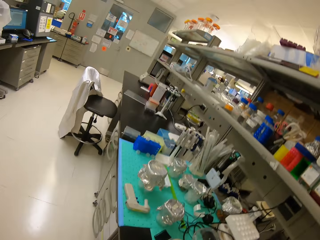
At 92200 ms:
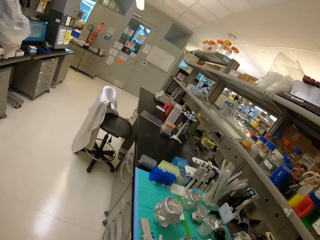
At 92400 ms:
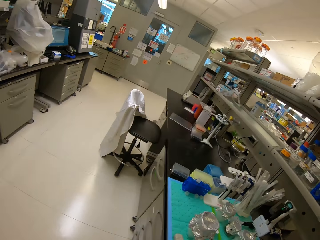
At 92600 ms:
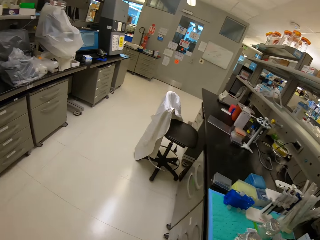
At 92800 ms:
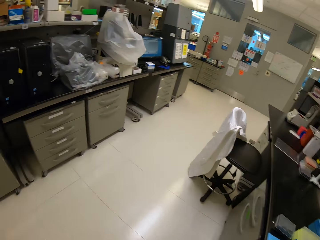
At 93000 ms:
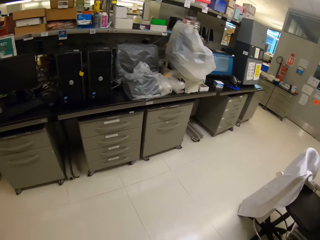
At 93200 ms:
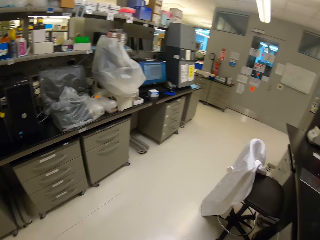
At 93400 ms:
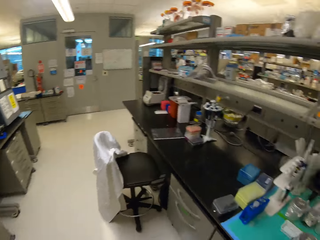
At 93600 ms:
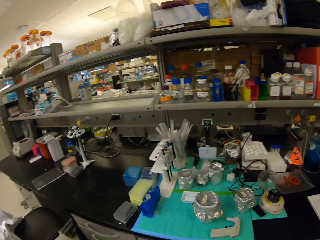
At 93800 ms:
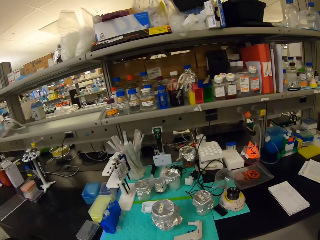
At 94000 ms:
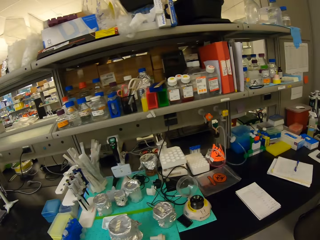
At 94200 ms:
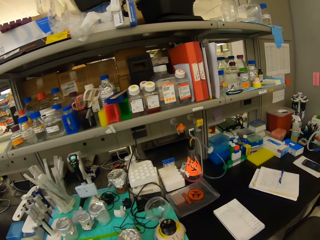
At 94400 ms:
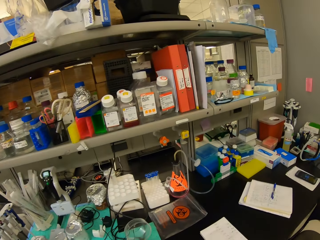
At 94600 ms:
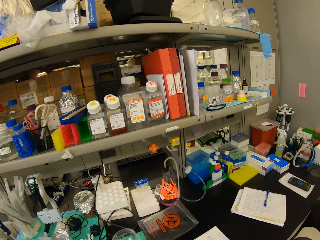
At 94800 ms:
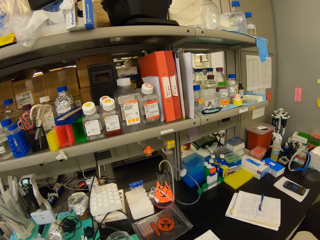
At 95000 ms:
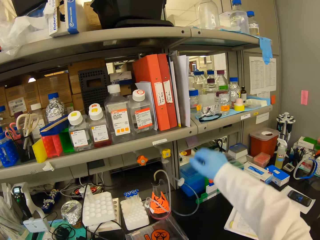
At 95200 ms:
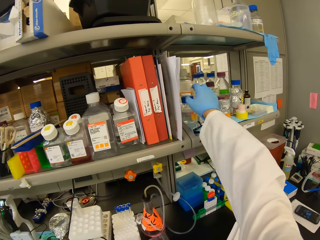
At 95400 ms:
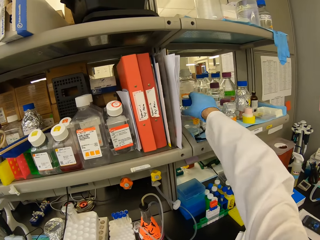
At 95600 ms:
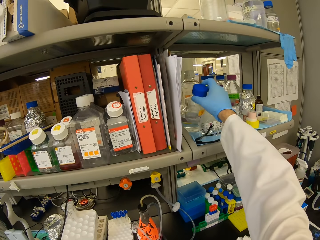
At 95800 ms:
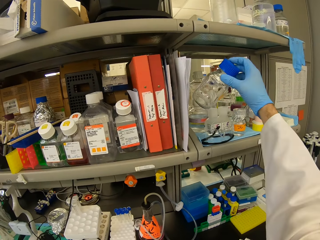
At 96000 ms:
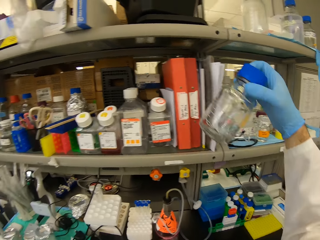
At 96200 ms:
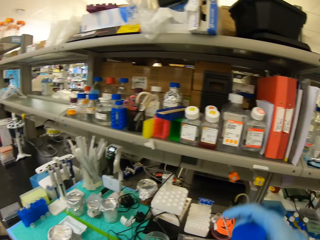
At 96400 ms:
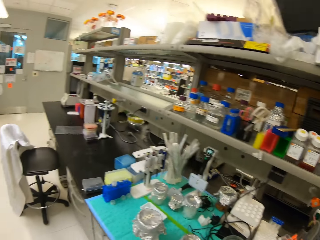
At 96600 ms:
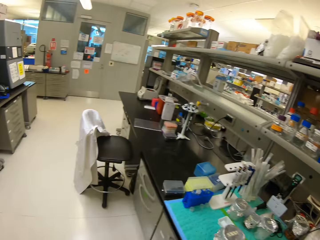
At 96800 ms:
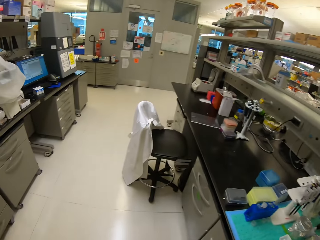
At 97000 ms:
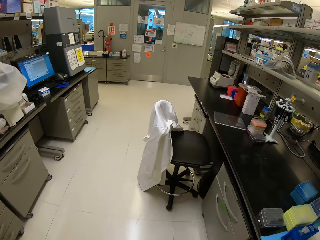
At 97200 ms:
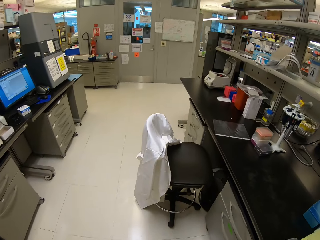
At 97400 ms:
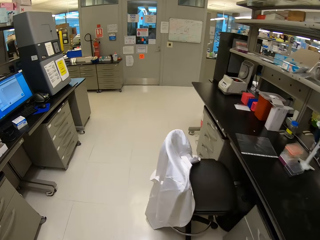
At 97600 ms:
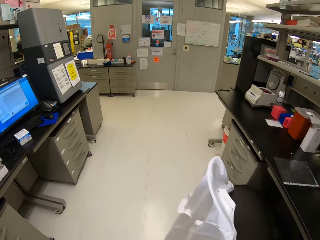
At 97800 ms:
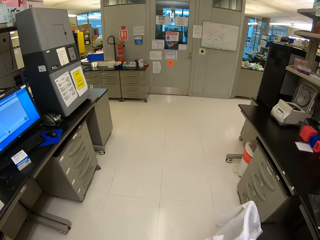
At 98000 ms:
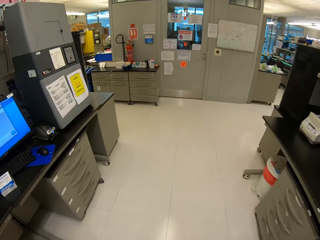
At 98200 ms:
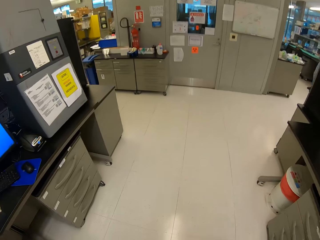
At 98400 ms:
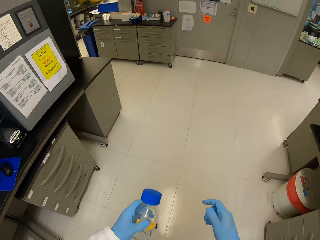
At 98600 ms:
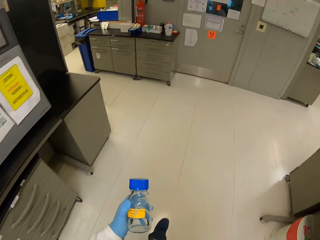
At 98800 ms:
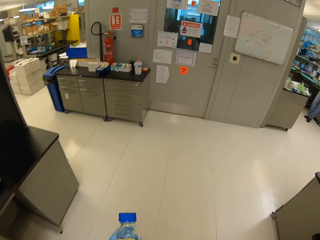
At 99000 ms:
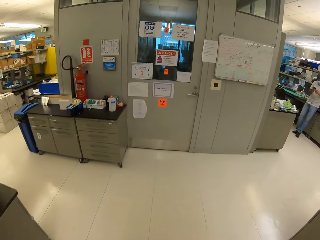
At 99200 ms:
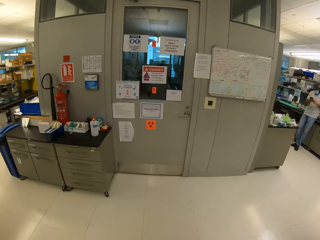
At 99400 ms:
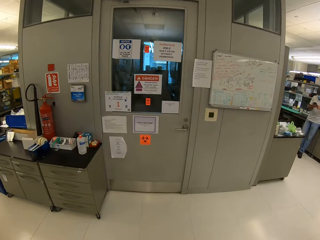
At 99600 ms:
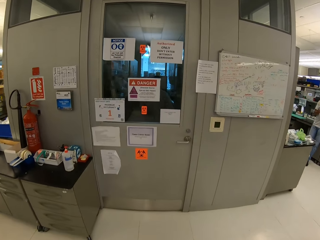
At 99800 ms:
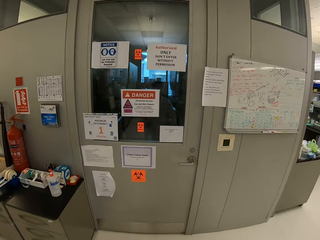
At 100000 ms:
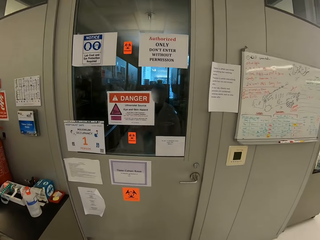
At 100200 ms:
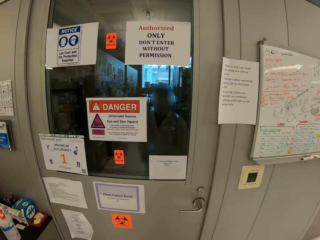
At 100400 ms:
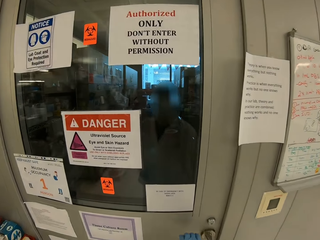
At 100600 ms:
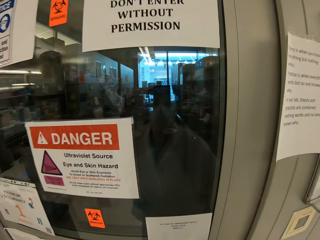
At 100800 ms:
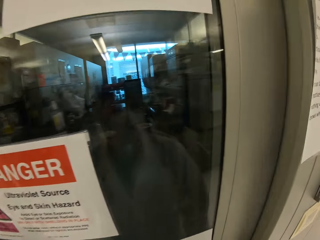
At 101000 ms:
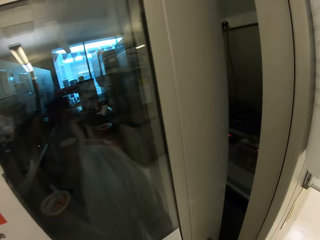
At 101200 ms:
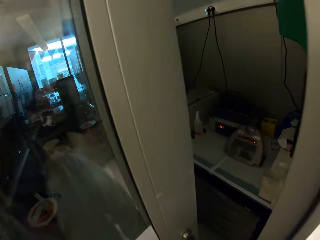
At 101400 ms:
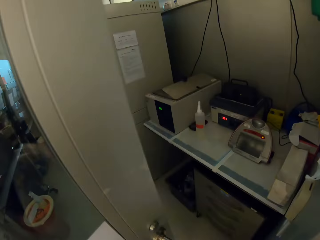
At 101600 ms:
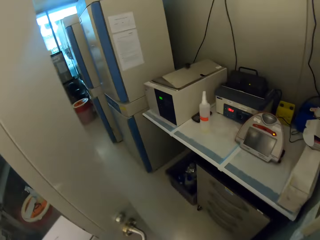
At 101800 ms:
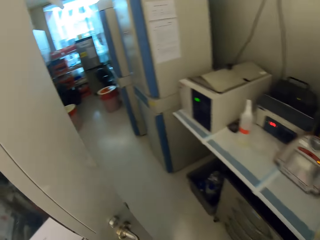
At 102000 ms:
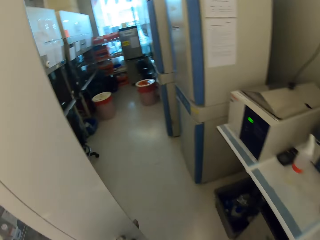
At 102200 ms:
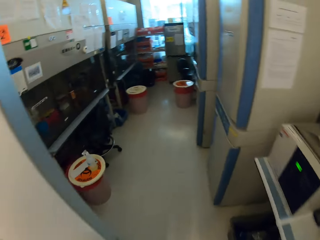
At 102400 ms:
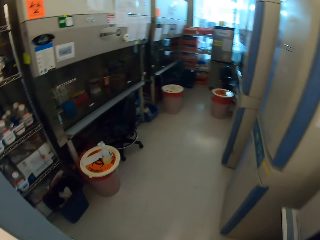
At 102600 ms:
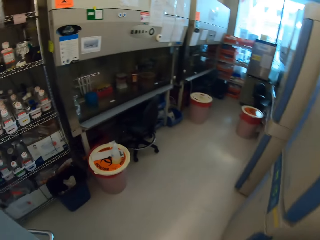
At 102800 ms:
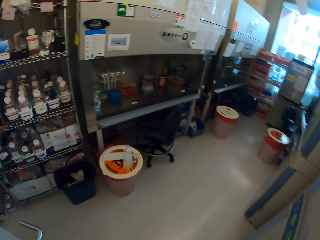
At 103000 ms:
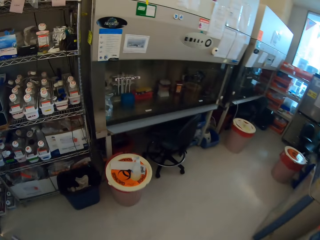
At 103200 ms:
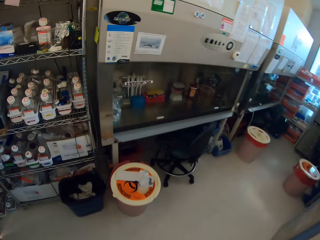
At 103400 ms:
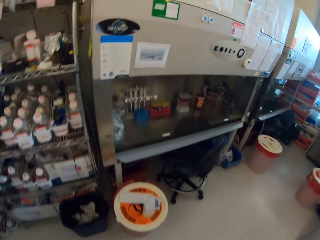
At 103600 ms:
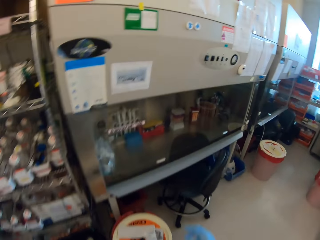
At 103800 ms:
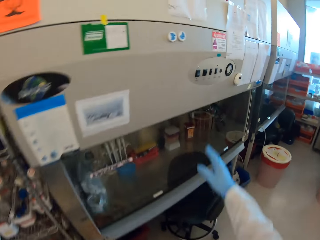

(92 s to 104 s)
The camera wearer looks around. They pick up a glass can. They move around the house. They open the door.

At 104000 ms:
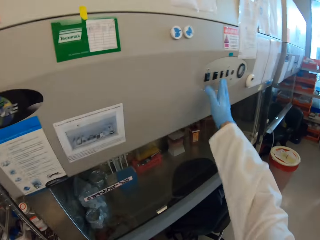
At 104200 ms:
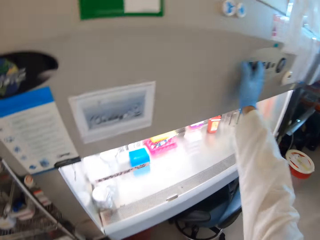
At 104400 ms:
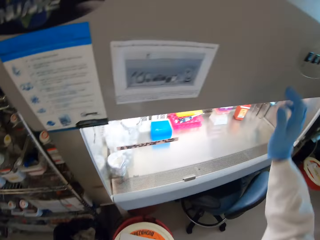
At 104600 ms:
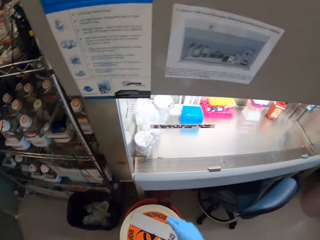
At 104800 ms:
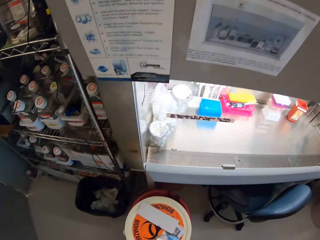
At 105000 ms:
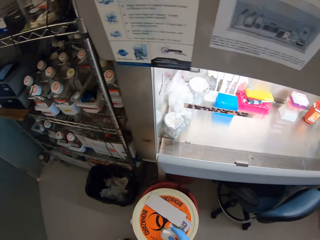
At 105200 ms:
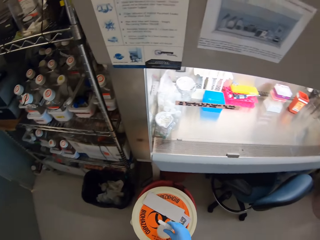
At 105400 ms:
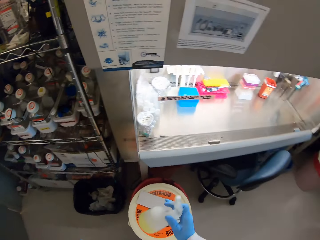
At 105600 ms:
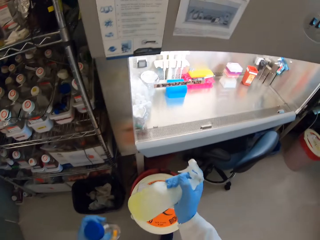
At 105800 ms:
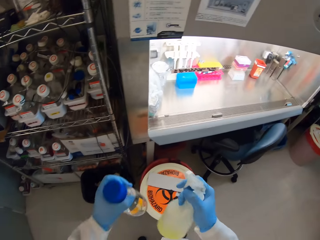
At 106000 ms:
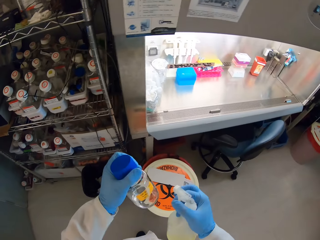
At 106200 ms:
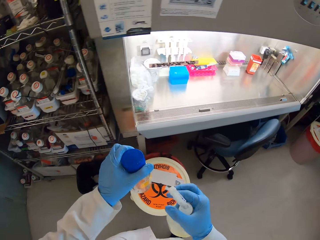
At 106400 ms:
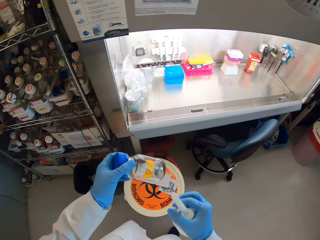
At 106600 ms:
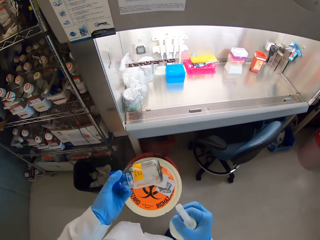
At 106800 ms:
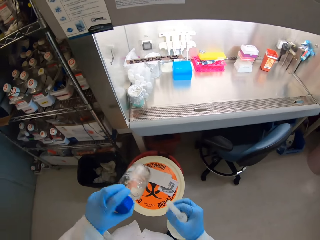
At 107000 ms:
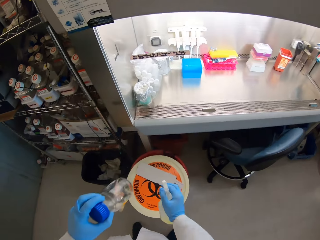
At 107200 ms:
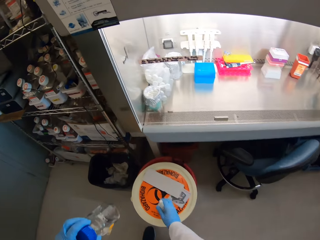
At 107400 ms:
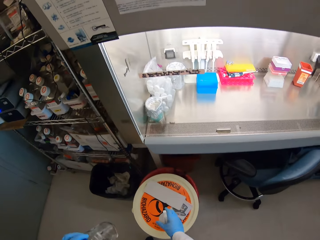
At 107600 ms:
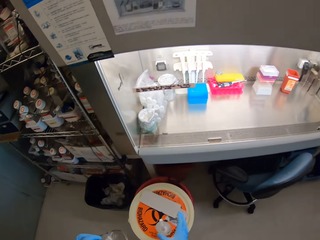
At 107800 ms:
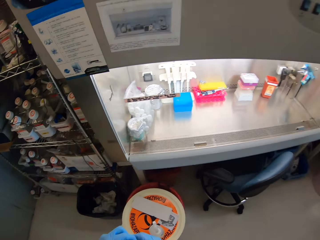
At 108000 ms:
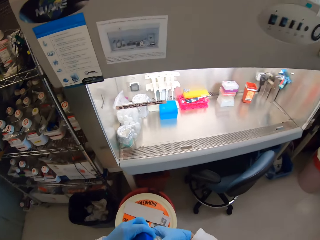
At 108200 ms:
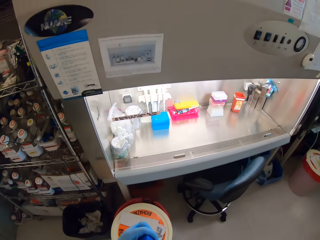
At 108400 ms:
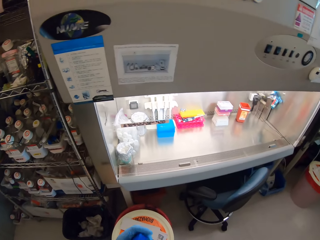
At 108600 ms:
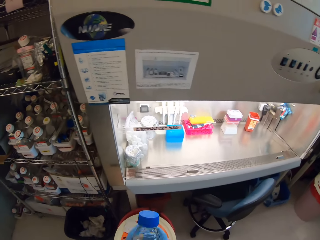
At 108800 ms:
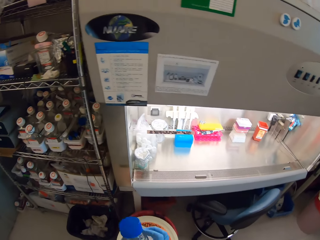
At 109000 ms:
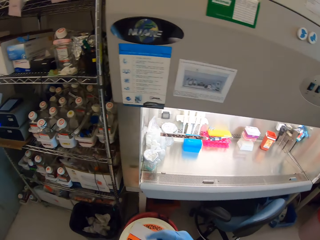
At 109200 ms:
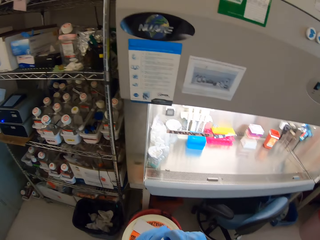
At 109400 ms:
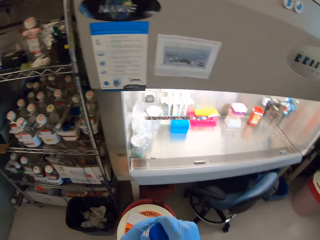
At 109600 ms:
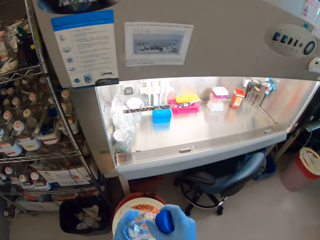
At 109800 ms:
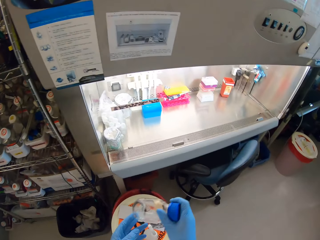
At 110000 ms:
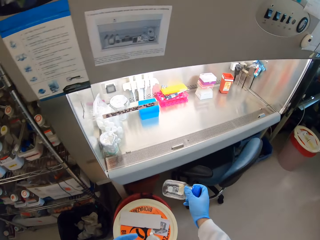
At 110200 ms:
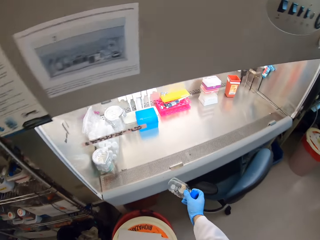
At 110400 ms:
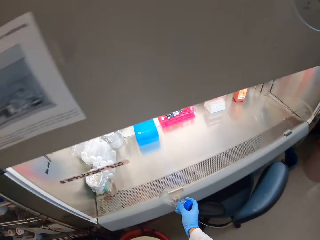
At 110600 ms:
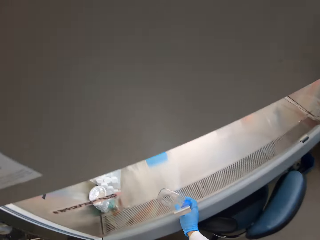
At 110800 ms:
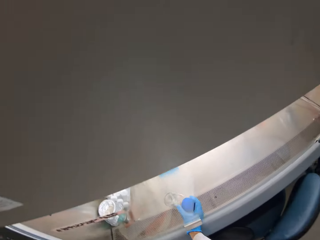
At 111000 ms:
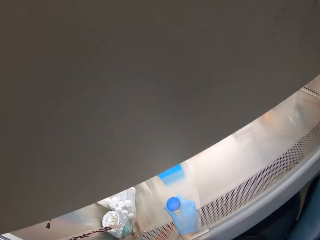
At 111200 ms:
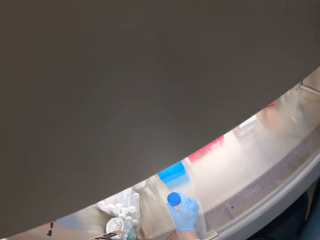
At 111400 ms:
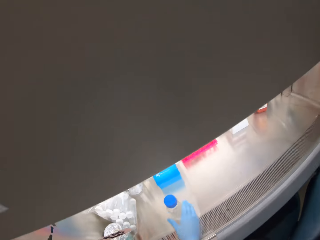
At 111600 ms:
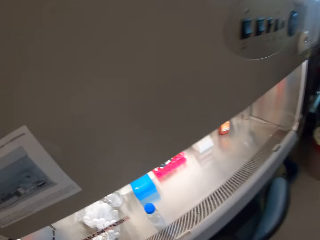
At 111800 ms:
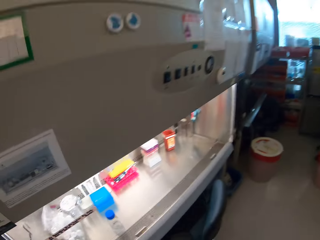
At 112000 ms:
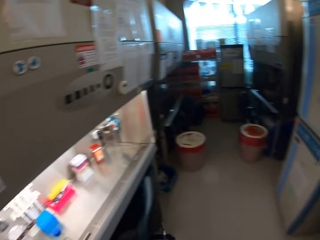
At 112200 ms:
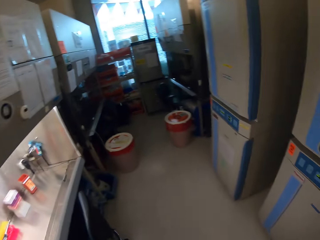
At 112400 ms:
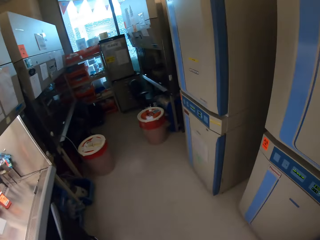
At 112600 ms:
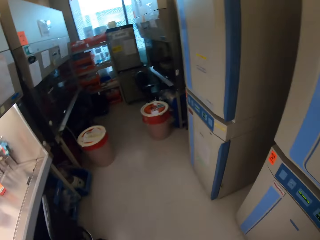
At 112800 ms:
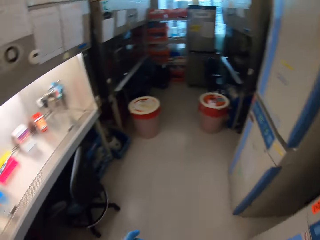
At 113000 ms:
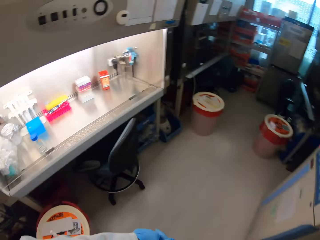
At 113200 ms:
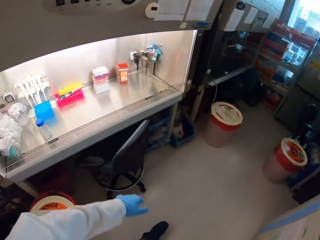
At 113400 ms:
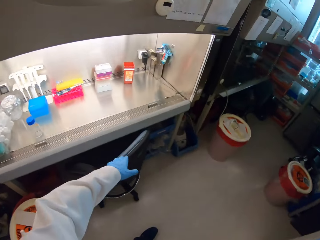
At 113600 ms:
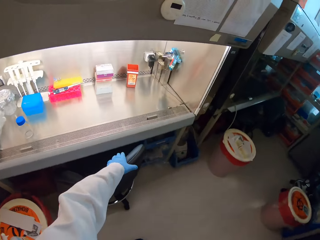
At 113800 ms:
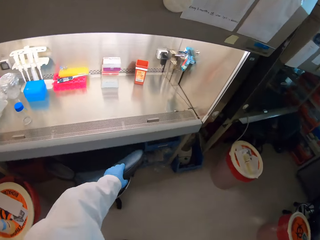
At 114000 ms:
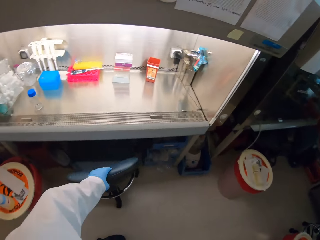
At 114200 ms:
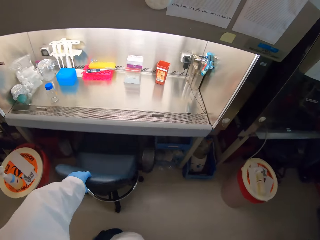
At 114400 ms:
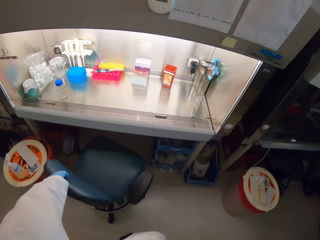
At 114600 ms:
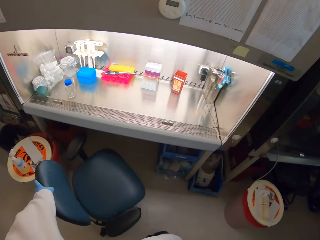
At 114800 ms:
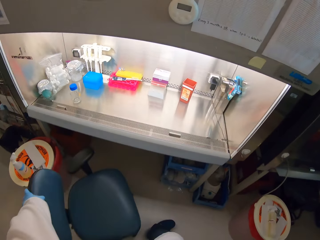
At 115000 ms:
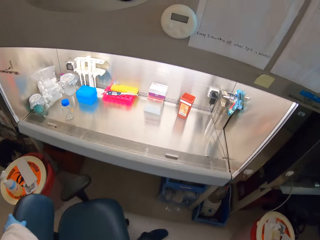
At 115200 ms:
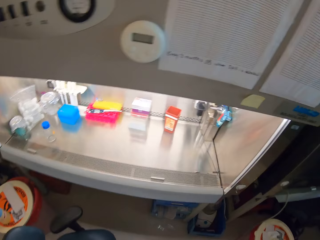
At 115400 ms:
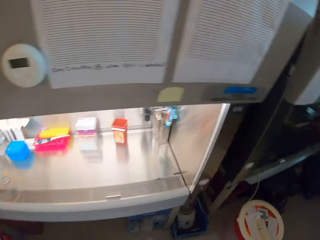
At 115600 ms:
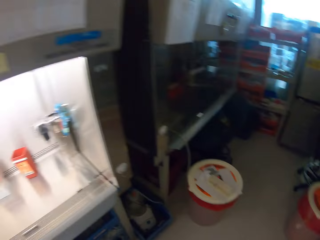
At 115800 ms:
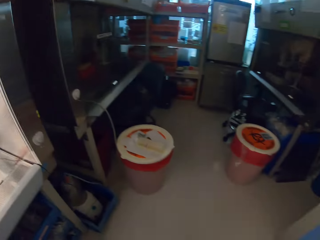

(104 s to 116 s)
The camera wearer turns the lights on. They turn on the fridge. They pick up the sanitizer spray. They sanitize the glass can. They put down the sanitizer spray. They put the glass can in the fridge. They look around. They pull a seat. They pick up a chair.
